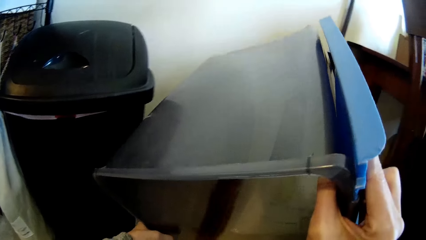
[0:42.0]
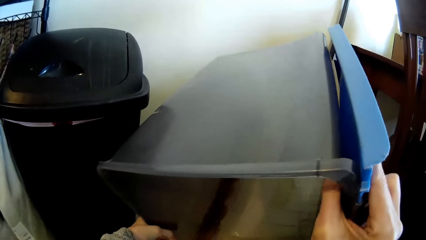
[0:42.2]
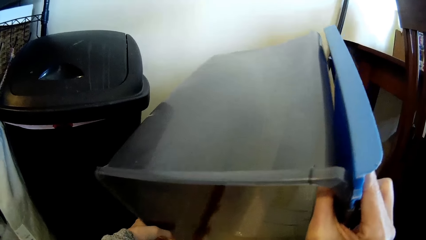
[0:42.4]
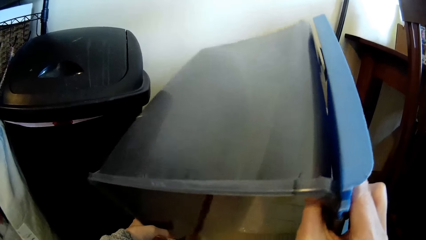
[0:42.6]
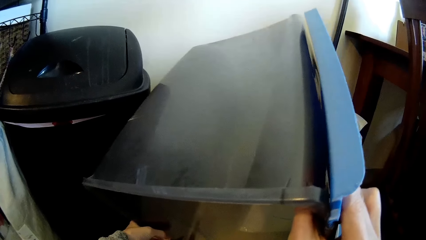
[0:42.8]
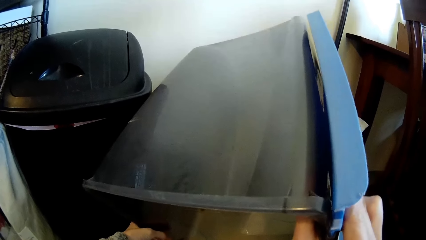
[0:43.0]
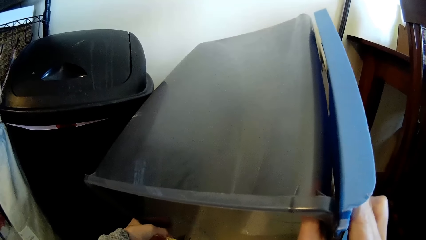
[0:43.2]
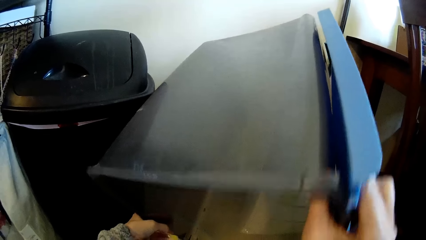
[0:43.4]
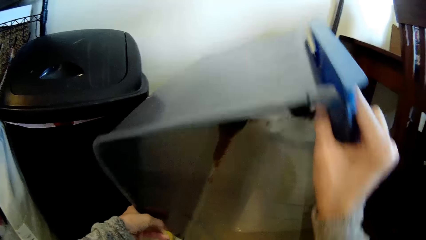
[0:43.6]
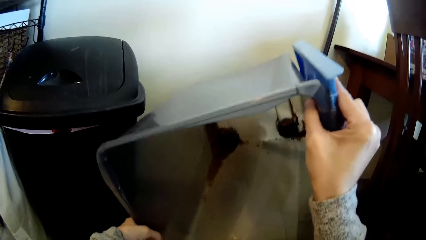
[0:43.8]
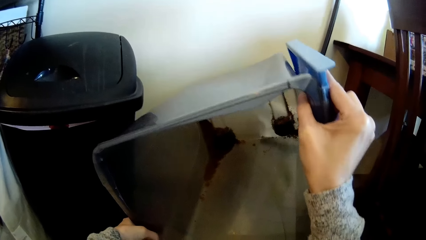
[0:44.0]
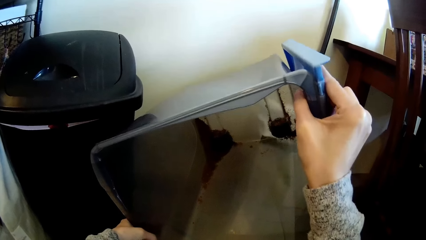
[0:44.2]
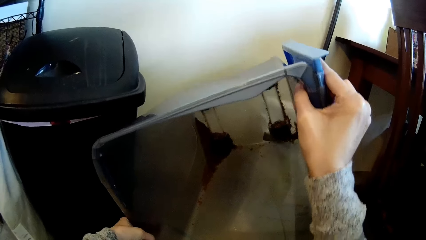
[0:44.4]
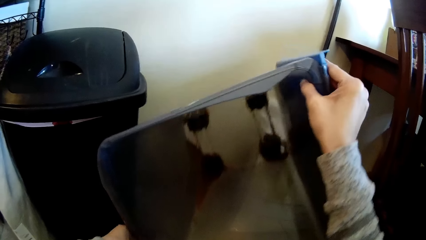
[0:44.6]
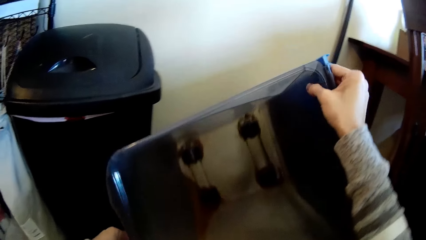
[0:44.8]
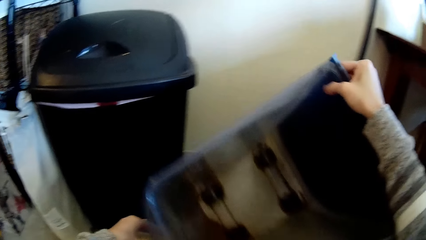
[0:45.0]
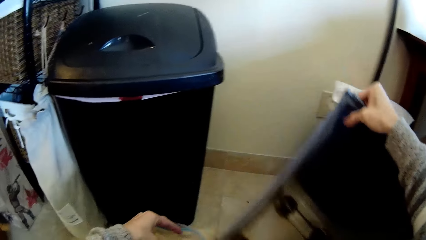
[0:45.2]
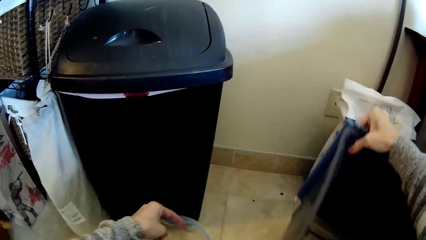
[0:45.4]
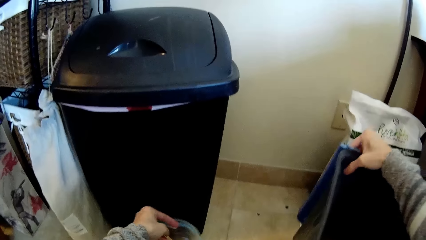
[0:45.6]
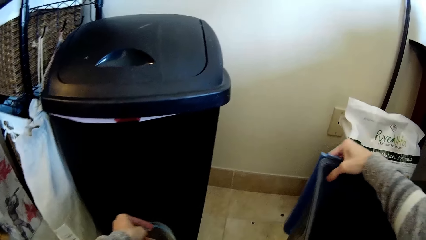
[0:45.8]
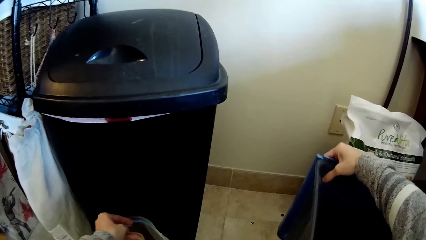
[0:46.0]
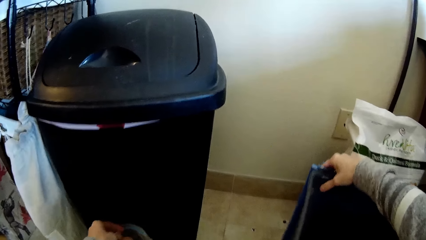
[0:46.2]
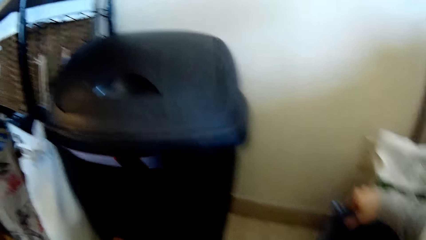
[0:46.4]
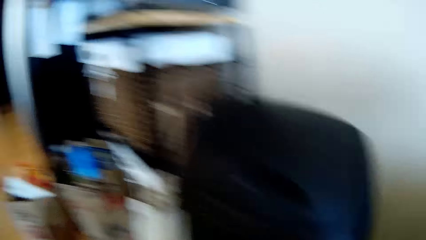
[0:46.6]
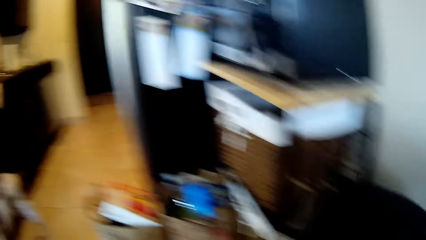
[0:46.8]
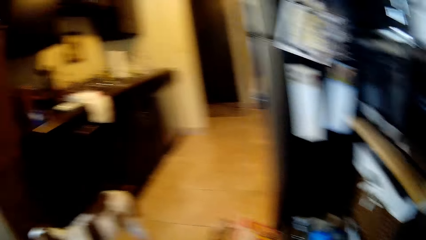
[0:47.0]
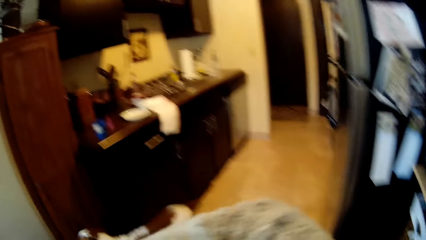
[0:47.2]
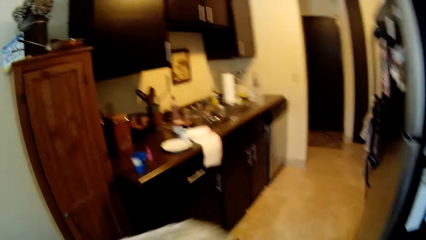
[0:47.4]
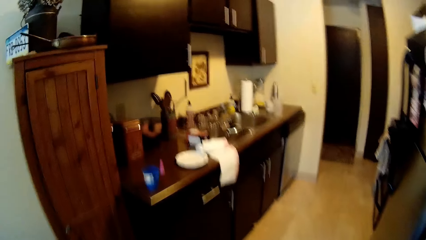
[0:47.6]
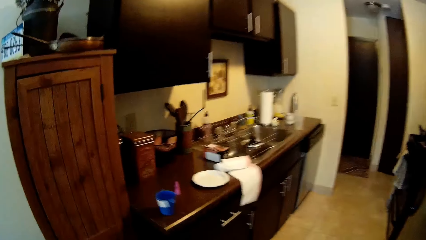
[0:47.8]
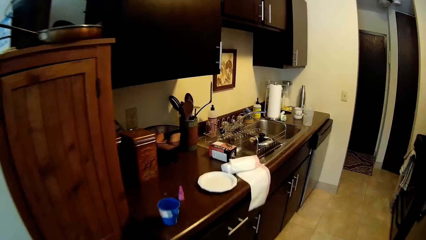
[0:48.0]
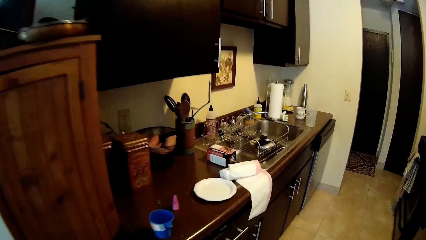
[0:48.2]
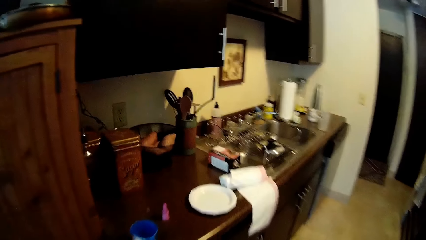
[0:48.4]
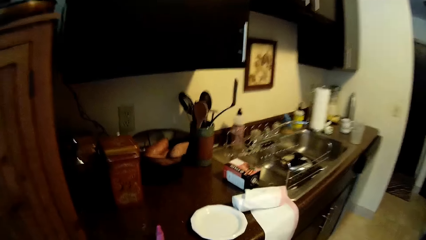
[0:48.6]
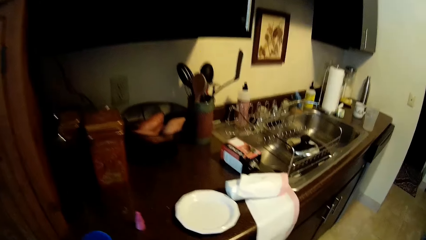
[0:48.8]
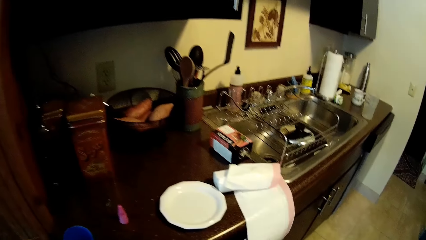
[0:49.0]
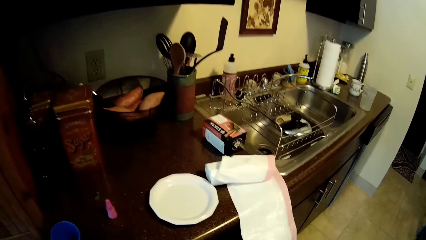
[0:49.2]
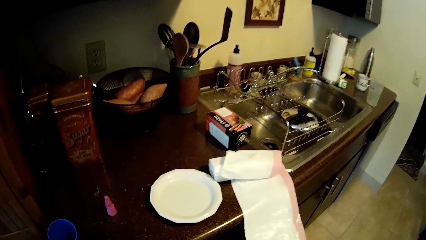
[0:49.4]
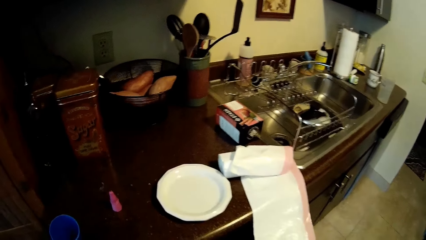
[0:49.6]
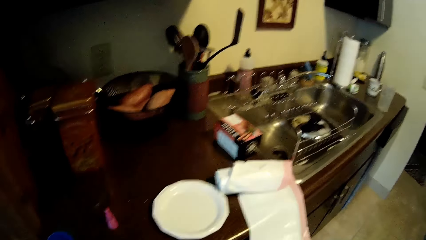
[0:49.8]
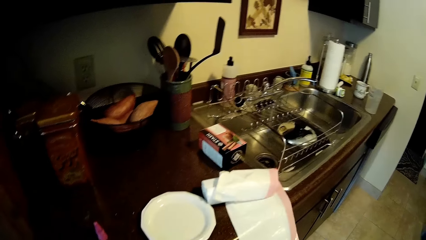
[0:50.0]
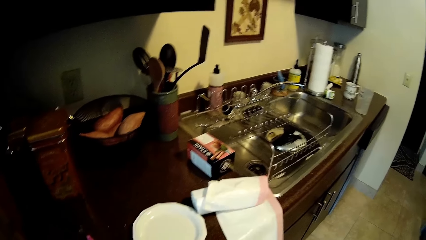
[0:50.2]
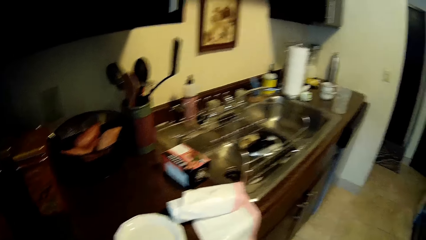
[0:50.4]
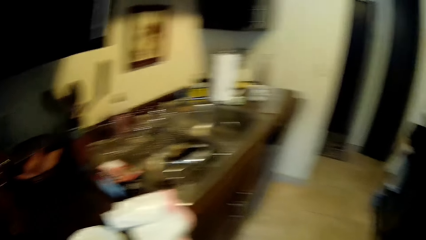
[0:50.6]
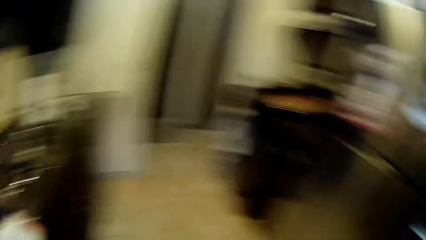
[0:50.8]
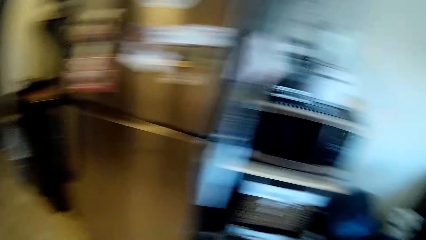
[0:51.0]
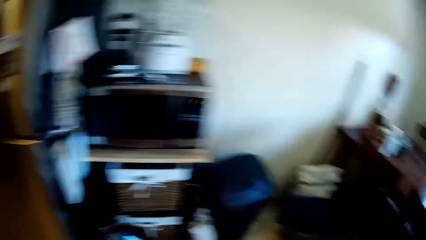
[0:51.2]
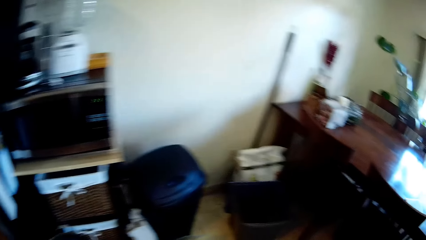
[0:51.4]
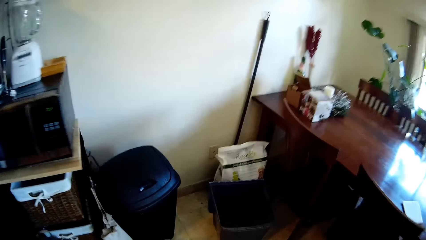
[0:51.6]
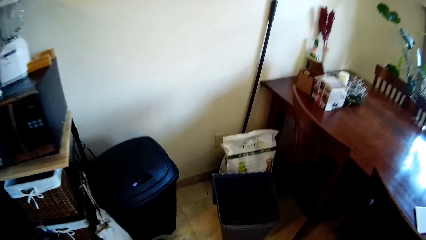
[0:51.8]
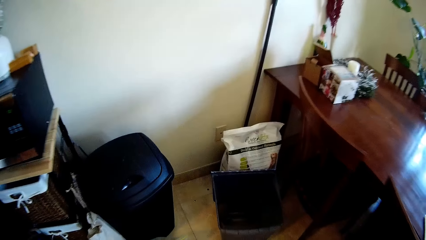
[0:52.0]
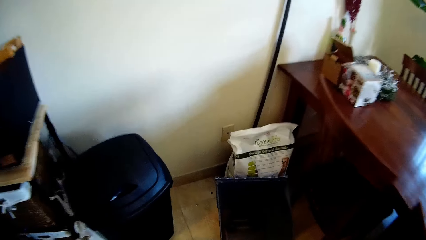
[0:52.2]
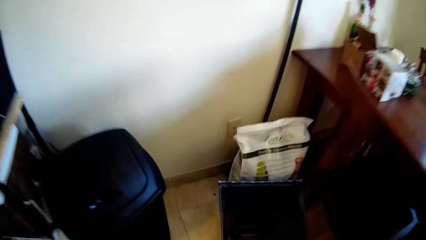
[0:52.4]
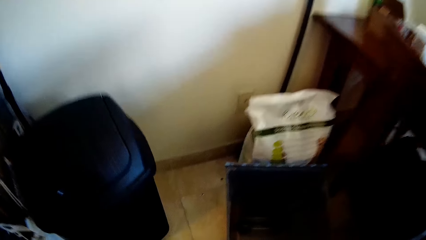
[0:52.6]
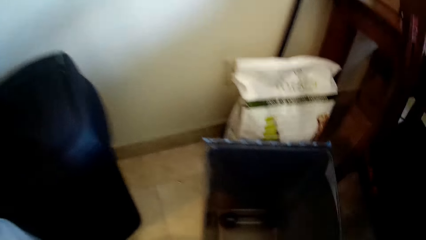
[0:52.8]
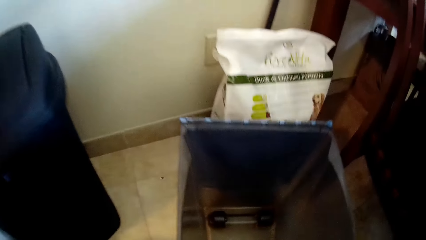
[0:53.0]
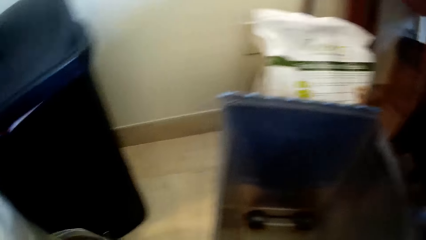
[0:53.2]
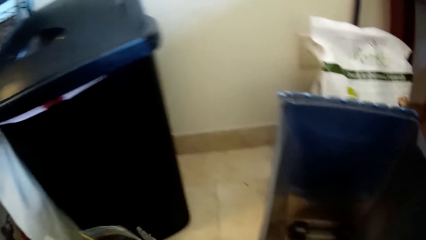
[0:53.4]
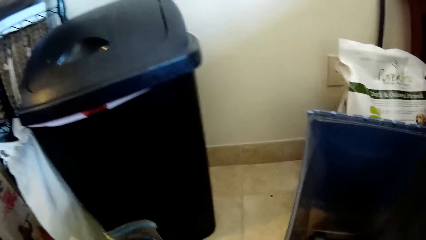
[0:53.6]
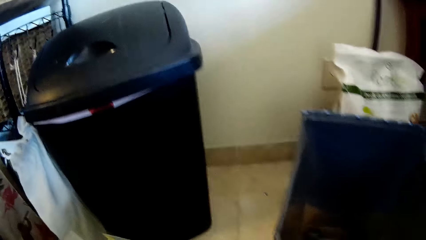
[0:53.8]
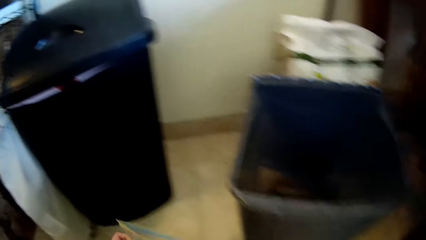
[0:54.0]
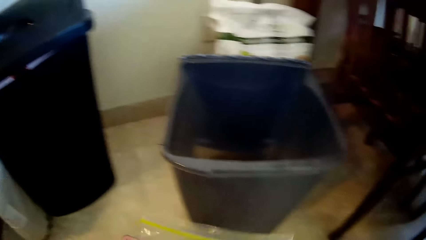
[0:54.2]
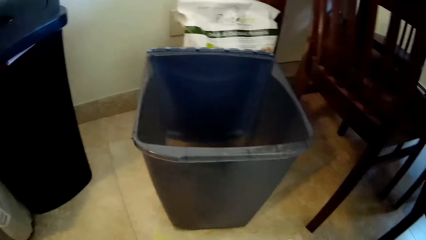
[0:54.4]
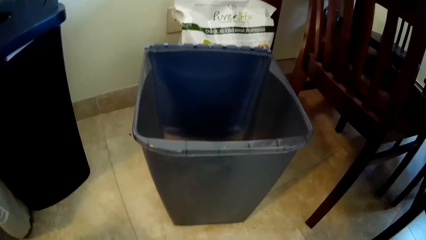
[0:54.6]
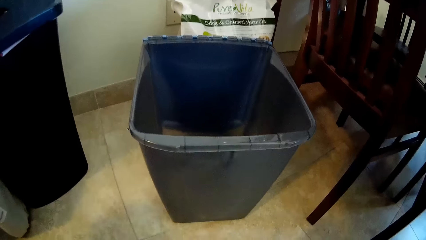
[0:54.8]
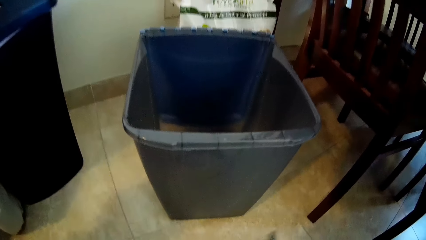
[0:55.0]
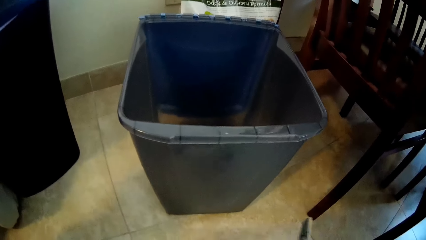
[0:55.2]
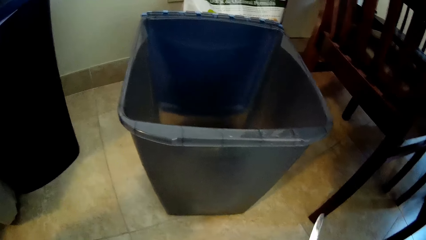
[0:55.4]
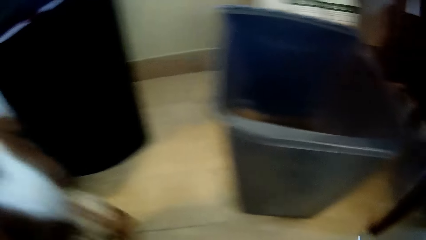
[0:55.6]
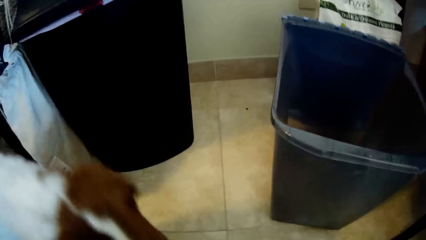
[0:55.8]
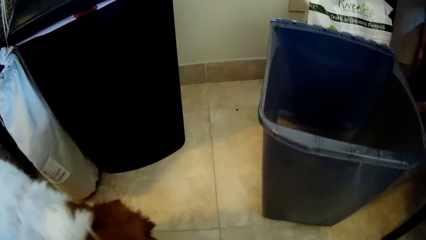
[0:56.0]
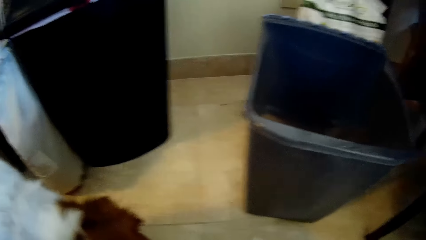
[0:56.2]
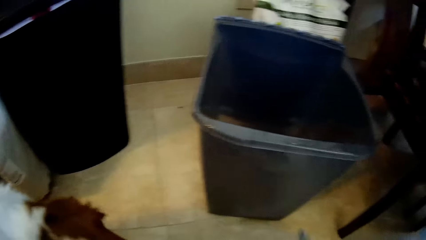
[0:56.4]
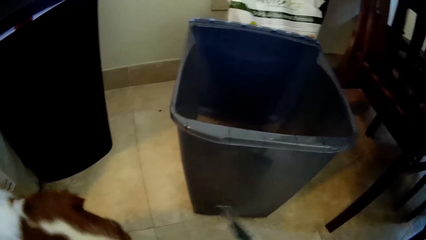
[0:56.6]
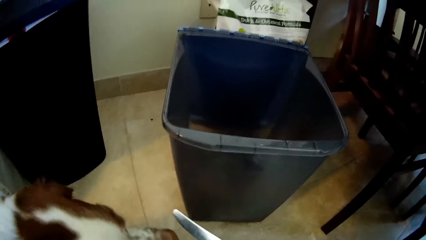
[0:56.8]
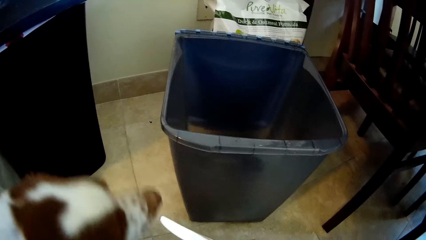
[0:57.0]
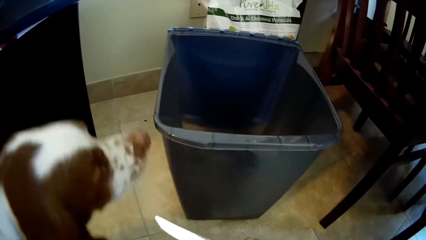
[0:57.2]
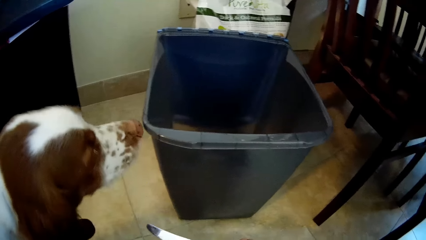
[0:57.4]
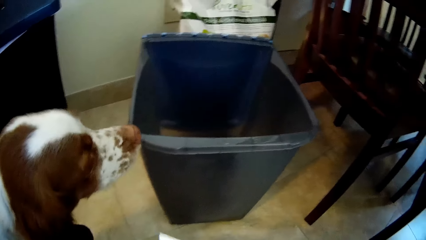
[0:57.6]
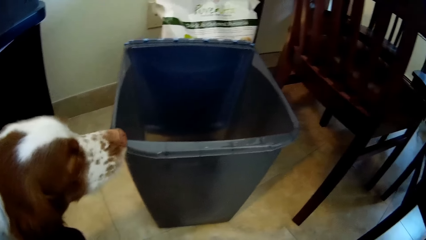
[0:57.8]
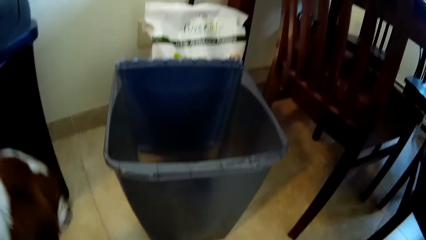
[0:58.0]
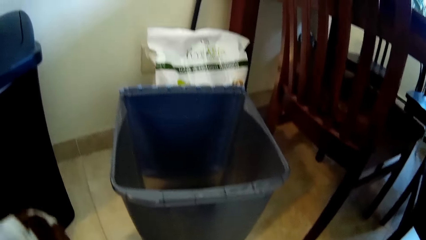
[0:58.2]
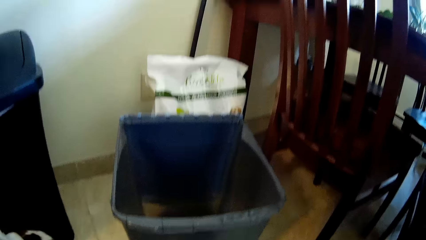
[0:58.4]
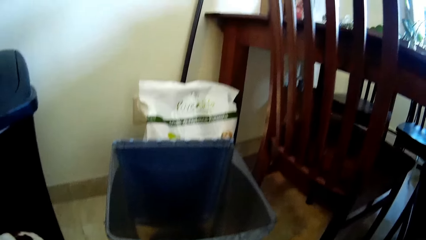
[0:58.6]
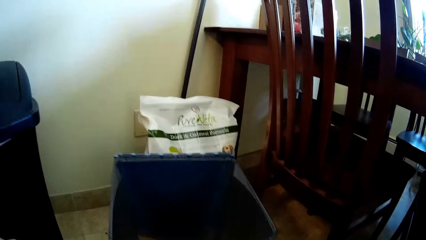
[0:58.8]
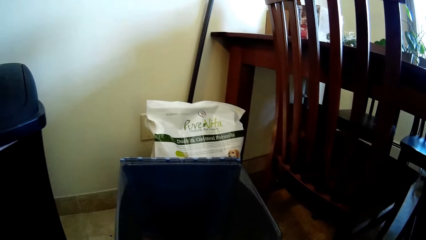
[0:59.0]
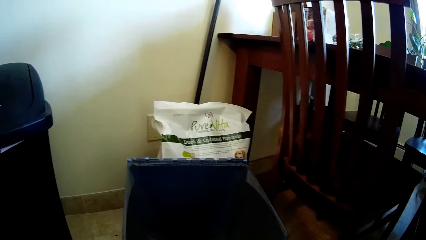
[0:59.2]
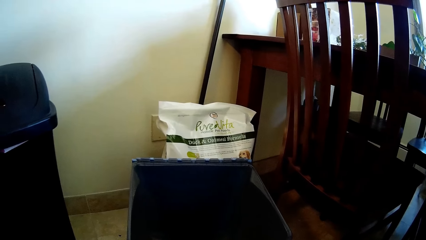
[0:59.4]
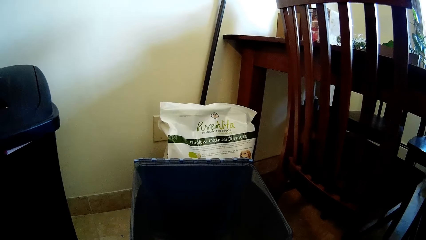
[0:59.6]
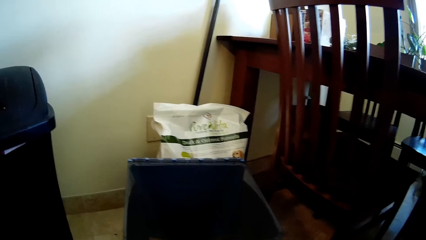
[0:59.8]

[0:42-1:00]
The camera wearer drops the pet bin on the floor with his right hand. He drops the zip lock nylon on the floor in his left hand. He walks around the kitchen. He holds the zip lock nylon with his hands. He holds a knife with his right hand.
